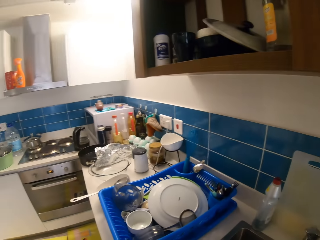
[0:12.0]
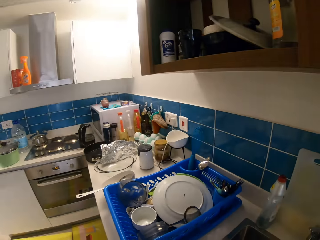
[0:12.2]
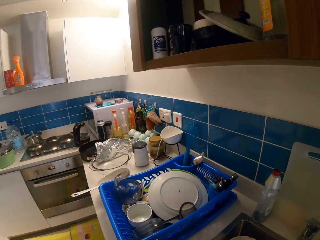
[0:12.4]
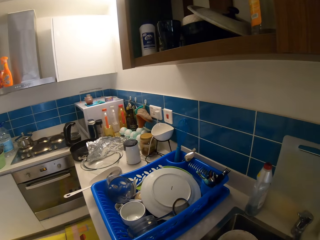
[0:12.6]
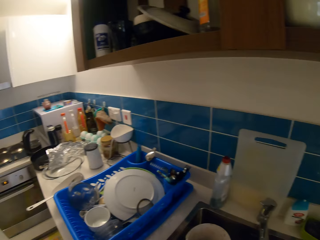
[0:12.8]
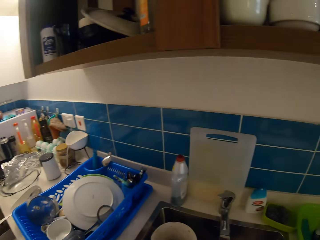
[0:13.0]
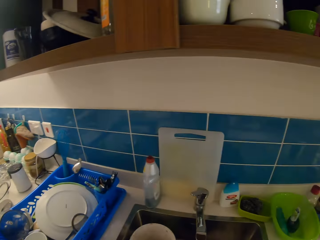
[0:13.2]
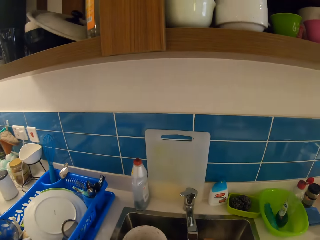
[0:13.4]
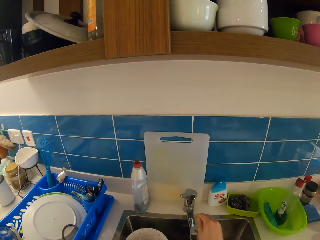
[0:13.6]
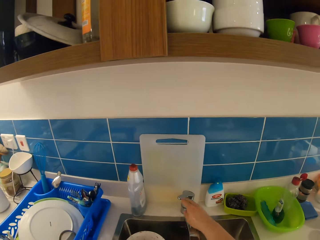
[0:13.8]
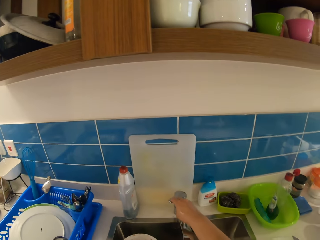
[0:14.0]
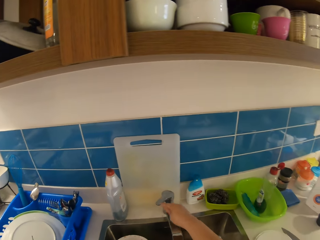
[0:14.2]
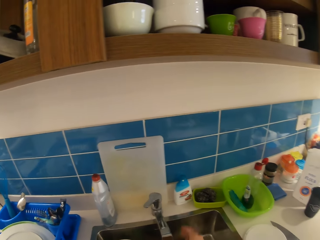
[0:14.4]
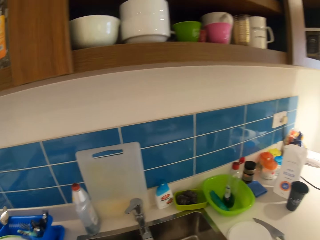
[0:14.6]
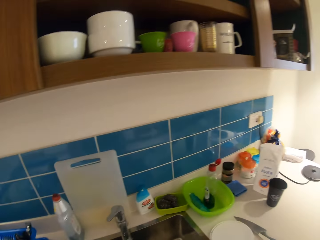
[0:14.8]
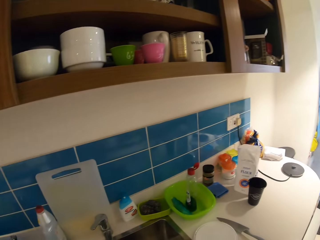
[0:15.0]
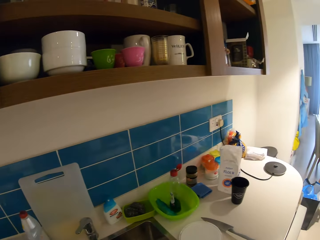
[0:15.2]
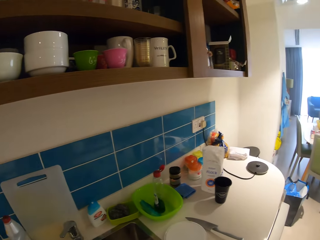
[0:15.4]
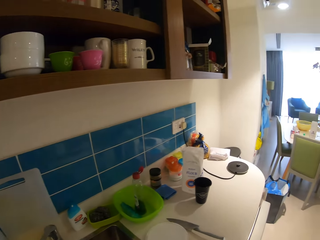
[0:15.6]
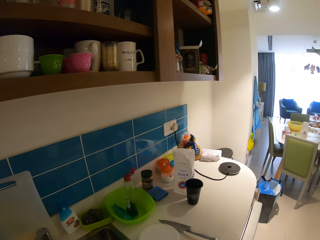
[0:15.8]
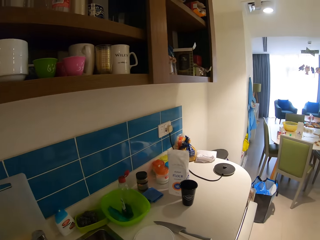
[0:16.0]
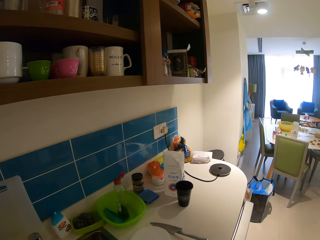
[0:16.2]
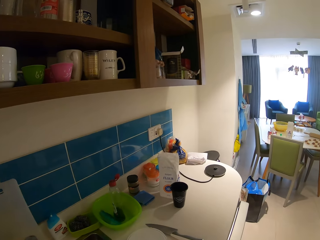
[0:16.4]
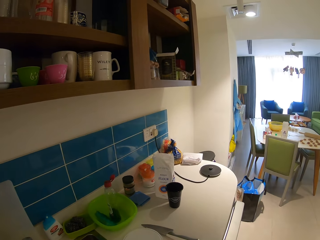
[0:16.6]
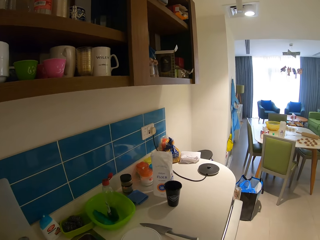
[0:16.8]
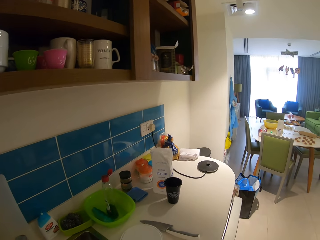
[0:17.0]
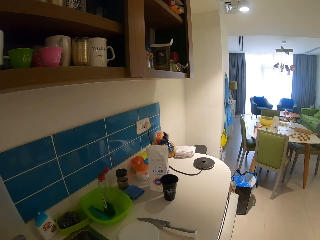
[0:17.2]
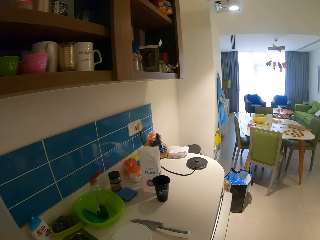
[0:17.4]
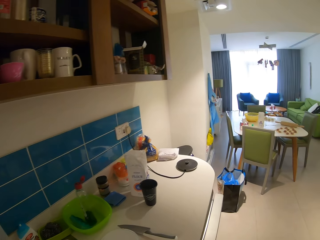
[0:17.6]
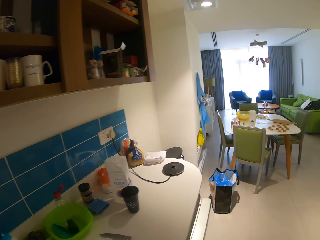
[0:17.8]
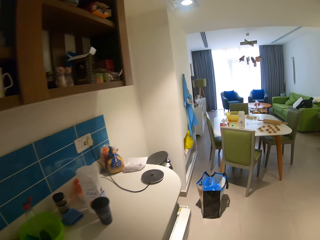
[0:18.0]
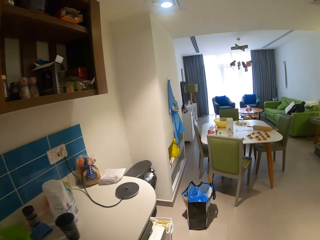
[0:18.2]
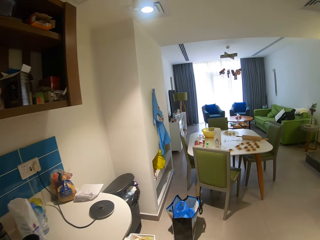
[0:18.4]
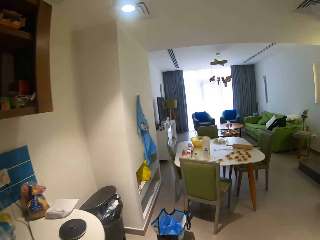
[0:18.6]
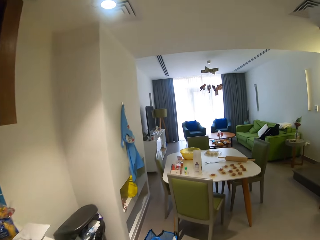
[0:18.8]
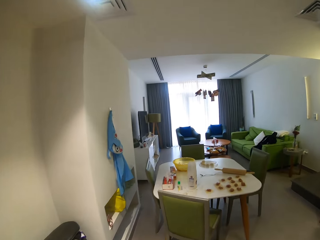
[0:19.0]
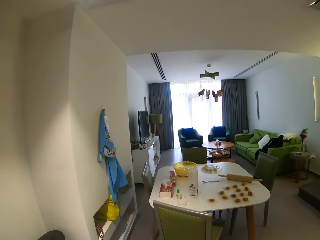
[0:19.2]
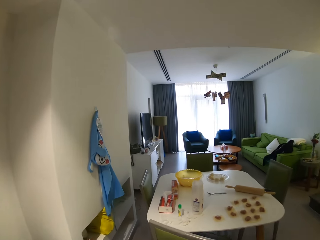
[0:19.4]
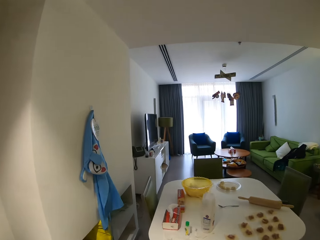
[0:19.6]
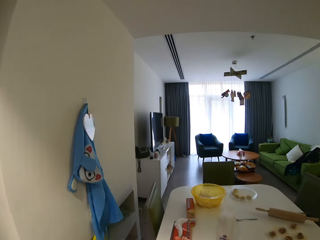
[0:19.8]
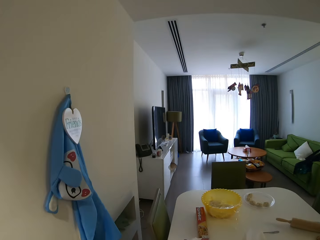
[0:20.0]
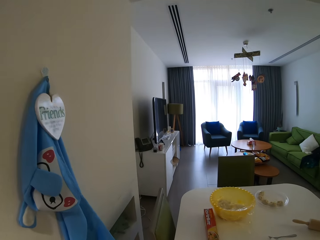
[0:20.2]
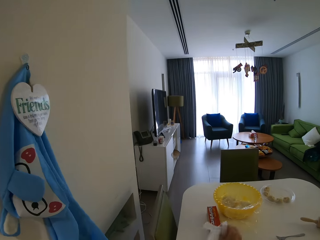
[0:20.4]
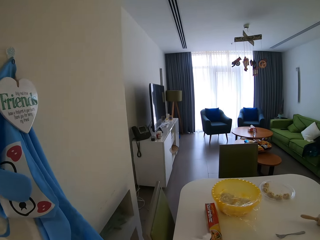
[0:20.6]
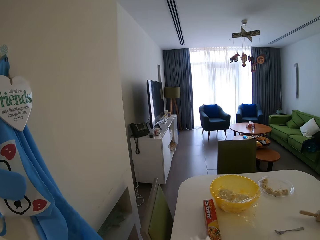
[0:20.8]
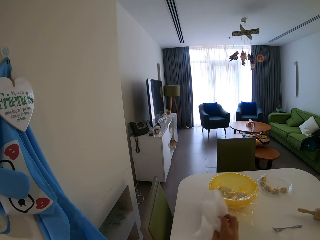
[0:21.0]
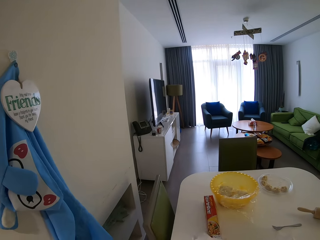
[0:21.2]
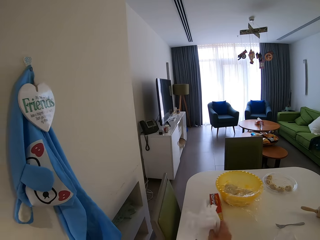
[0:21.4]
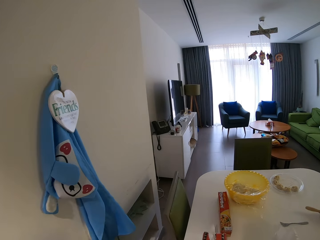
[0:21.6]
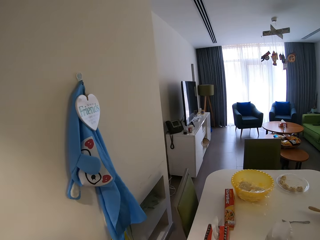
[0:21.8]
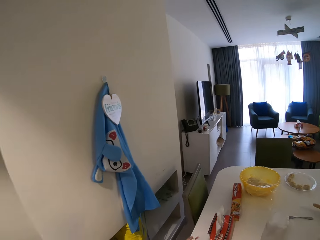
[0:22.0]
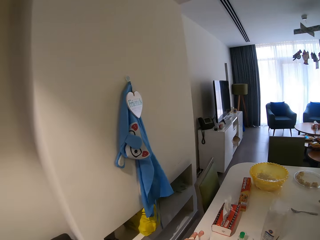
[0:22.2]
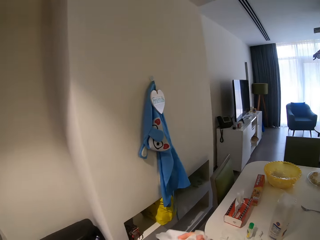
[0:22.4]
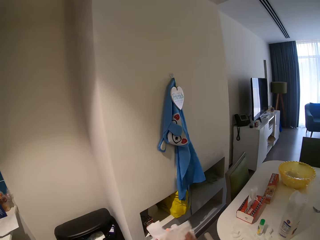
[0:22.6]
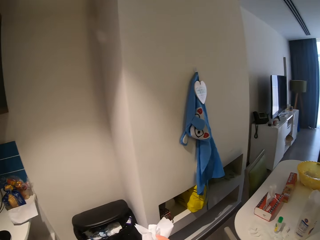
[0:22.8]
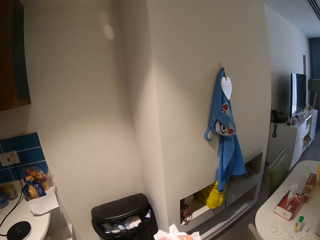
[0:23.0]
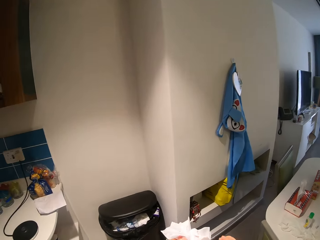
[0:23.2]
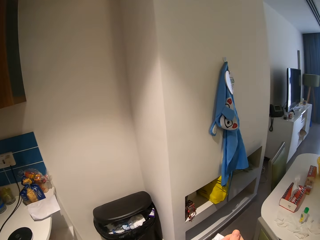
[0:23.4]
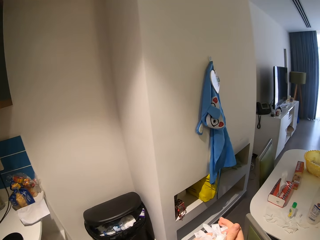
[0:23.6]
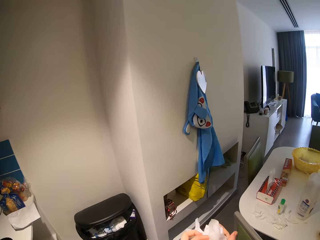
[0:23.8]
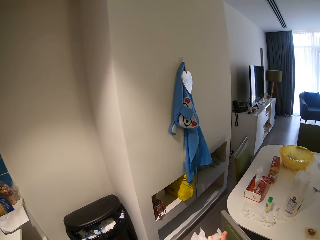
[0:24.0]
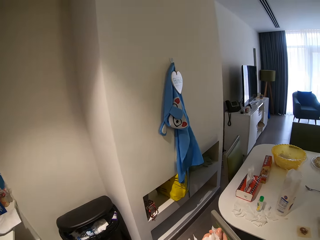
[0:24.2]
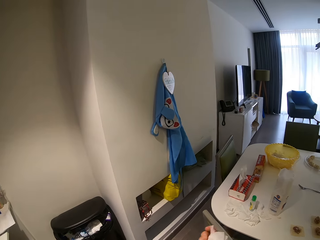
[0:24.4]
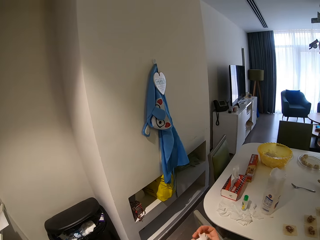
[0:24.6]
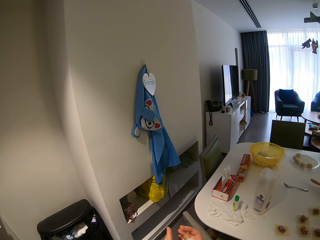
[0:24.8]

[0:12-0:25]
The camera wearer turns off the tap. She looks around the house. She walks around the house. She carries some tissue paper or serviette from the tissue box. She cleans her hands with the tissue paper.

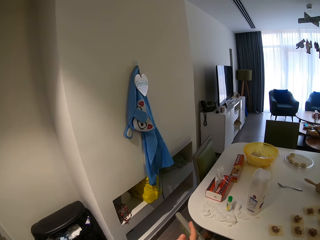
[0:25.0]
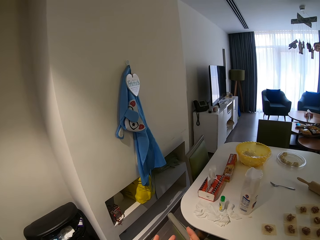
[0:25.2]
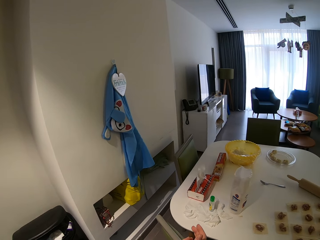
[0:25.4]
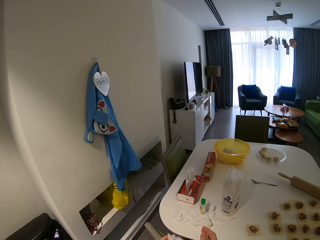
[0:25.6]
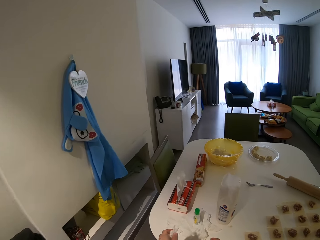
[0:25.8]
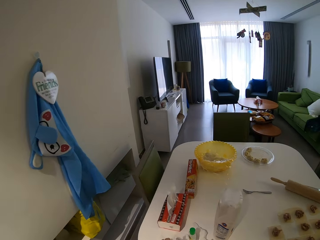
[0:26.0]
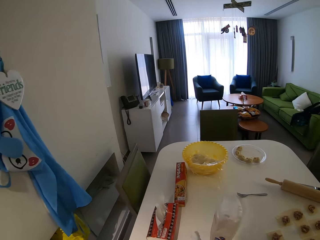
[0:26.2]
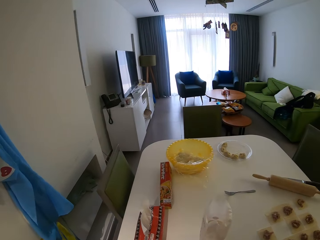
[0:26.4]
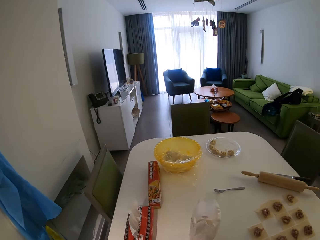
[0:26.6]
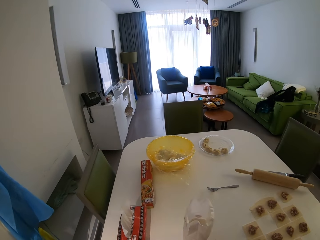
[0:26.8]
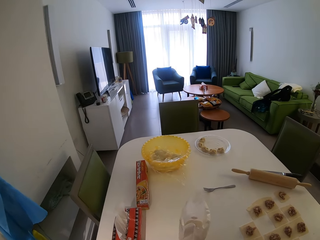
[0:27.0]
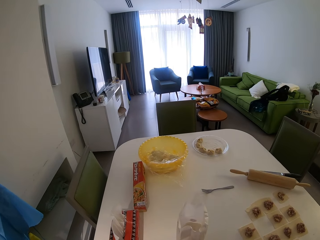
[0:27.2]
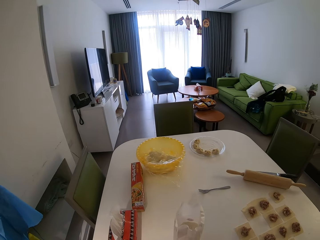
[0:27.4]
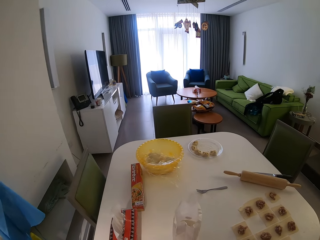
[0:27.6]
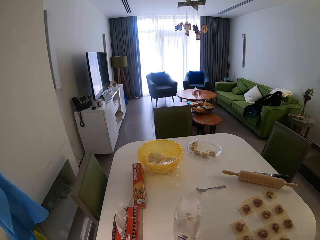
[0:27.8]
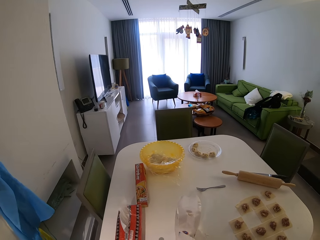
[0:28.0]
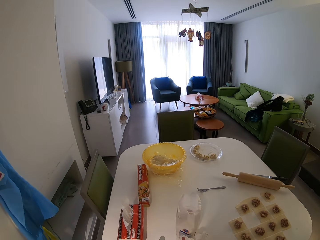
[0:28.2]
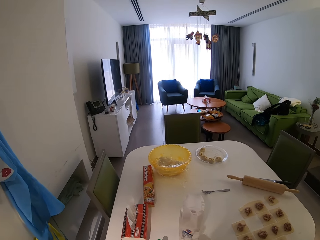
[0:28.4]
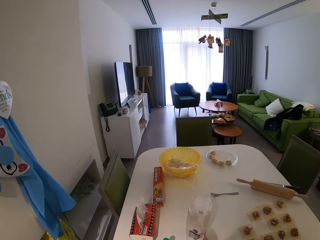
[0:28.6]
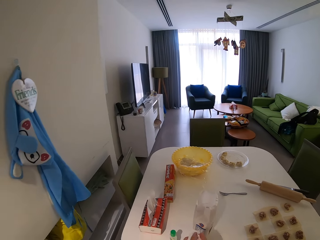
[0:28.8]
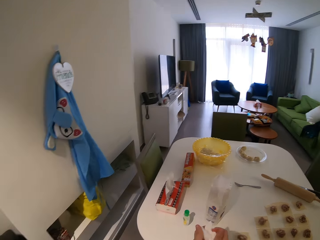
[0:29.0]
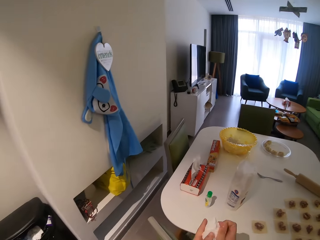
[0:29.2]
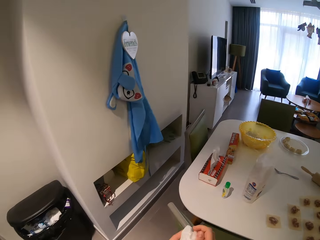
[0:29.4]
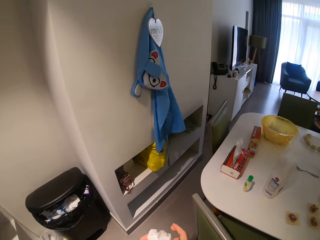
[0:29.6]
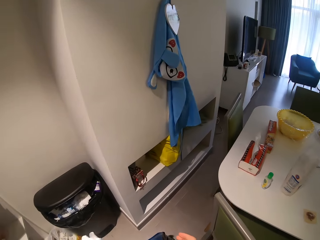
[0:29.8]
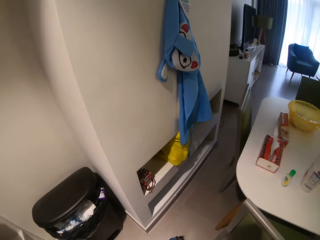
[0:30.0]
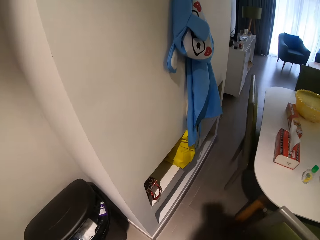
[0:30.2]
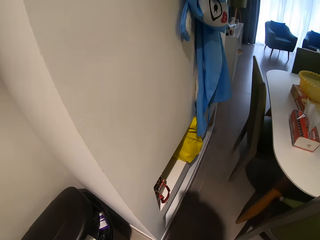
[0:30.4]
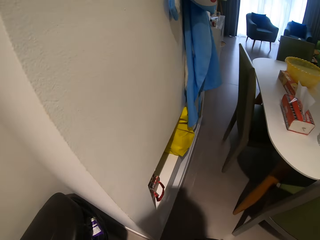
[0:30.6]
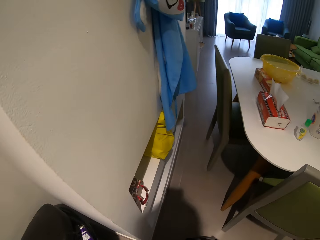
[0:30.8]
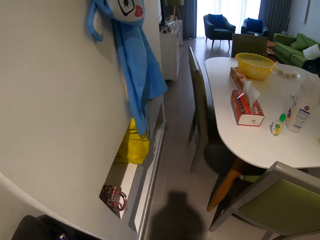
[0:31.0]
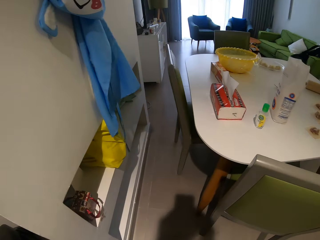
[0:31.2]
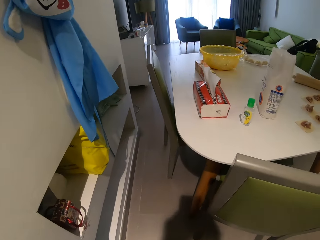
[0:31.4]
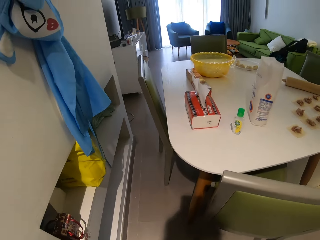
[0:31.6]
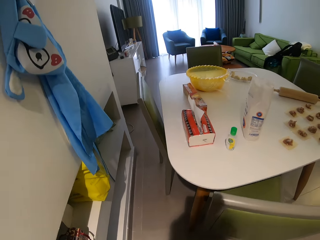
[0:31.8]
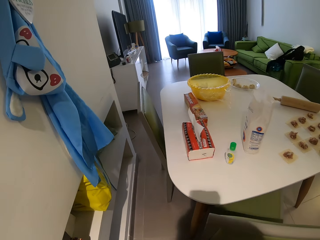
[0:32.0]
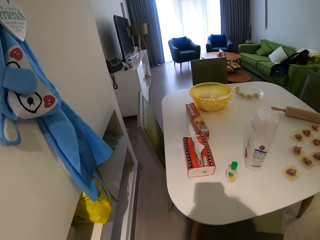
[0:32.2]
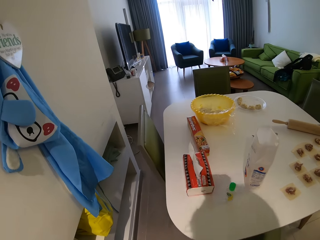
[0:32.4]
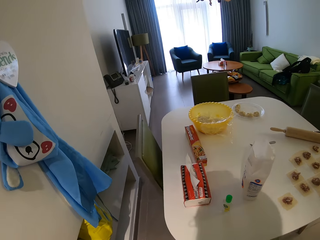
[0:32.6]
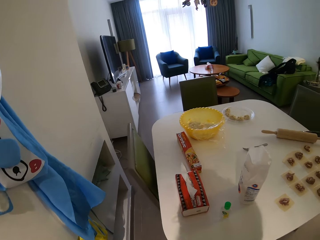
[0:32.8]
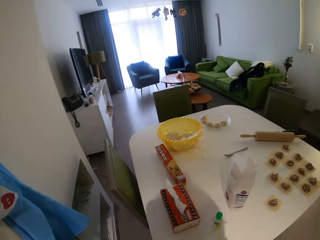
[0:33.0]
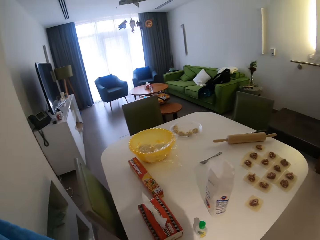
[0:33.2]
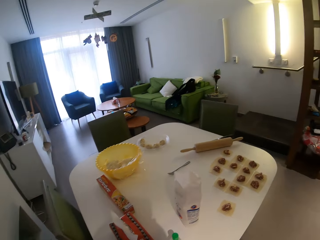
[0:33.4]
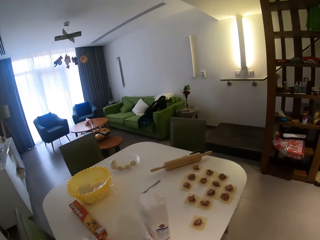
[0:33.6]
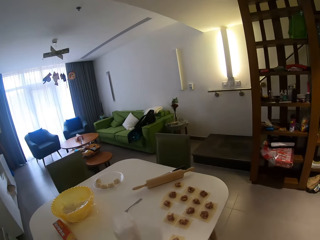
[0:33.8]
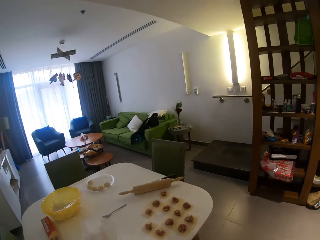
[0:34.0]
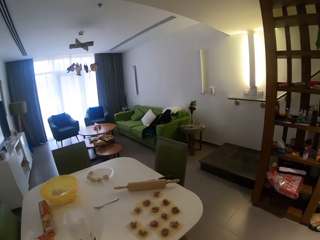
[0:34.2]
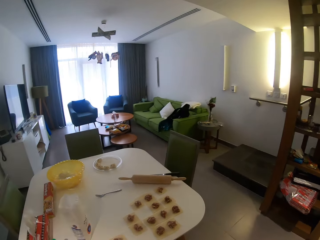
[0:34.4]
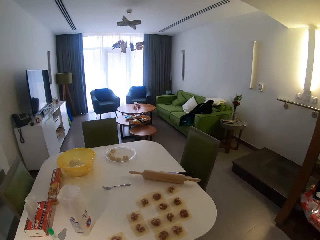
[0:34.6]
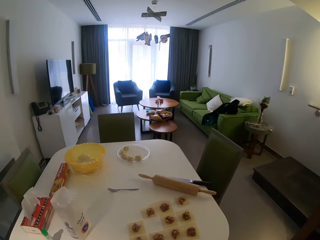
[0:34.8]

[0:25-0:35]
The camera wearer puts the serviette on the table. They look around the house.
